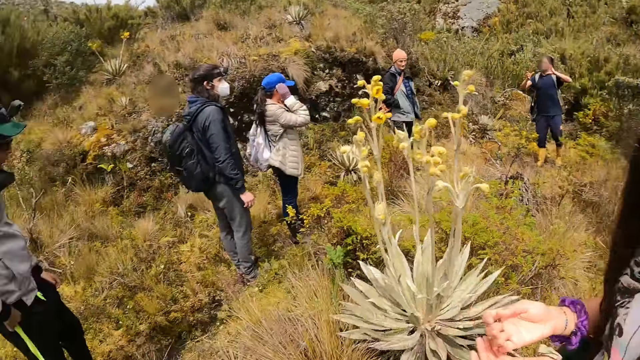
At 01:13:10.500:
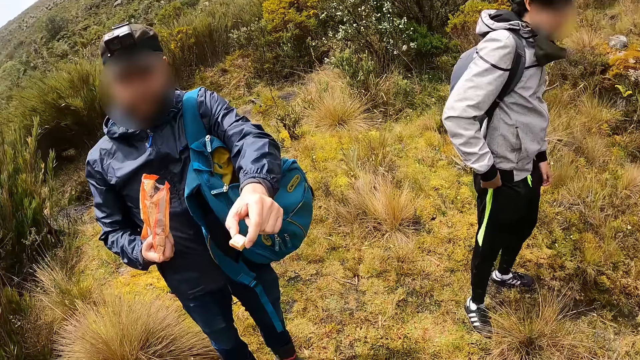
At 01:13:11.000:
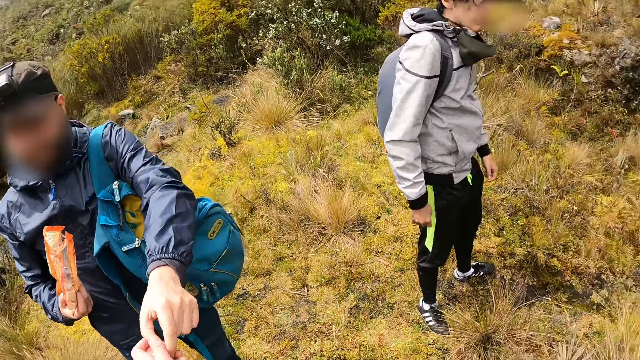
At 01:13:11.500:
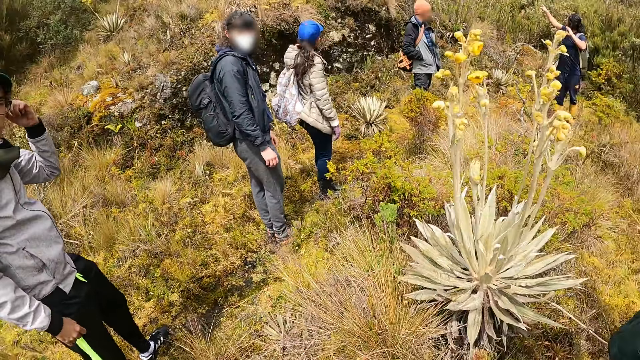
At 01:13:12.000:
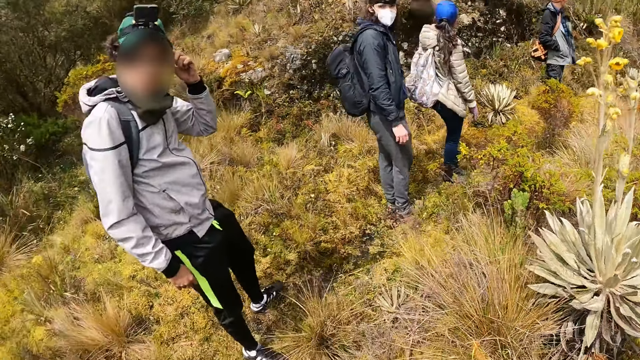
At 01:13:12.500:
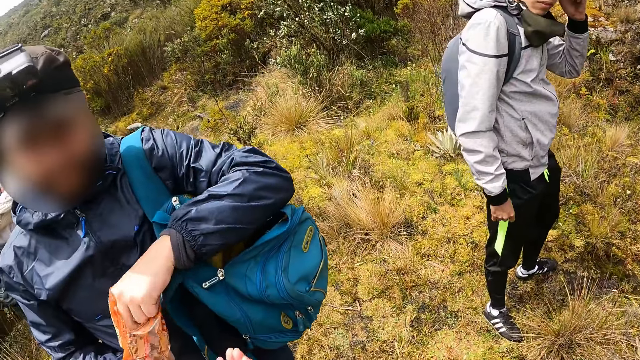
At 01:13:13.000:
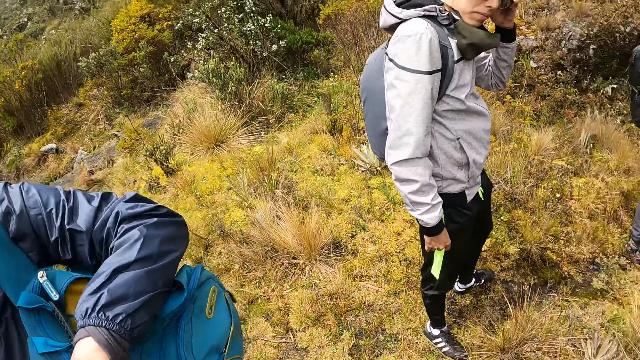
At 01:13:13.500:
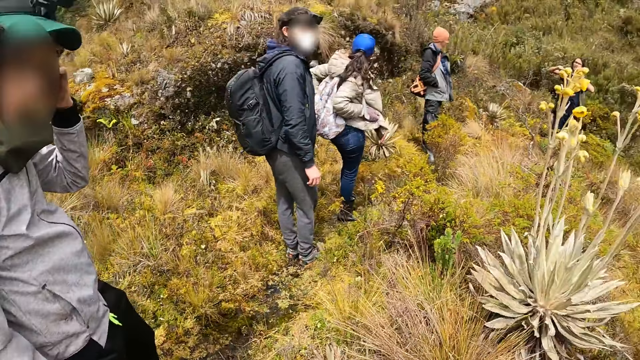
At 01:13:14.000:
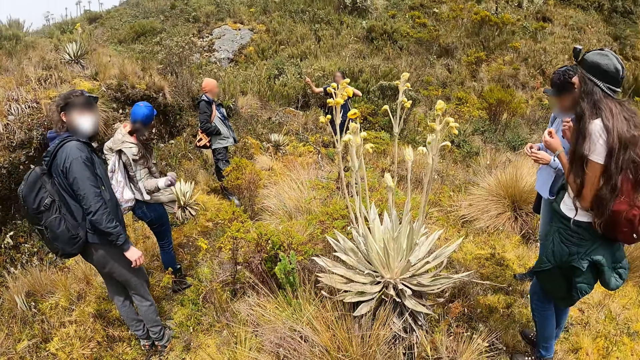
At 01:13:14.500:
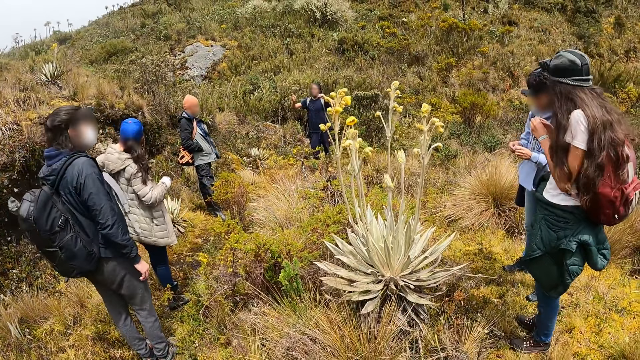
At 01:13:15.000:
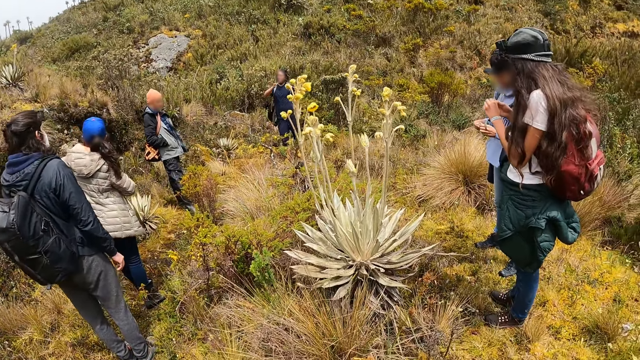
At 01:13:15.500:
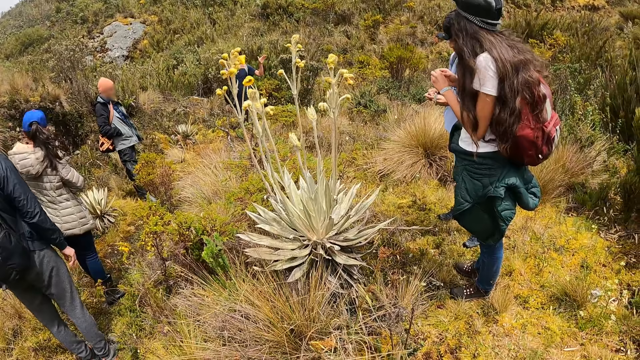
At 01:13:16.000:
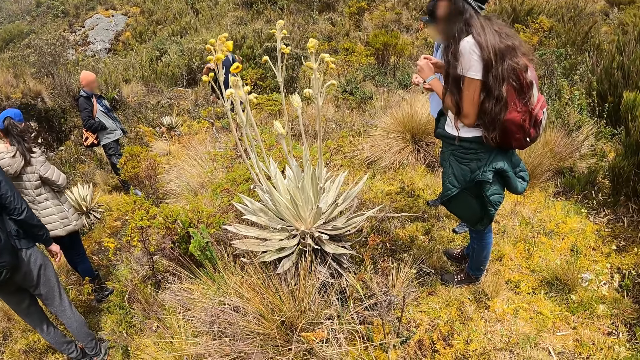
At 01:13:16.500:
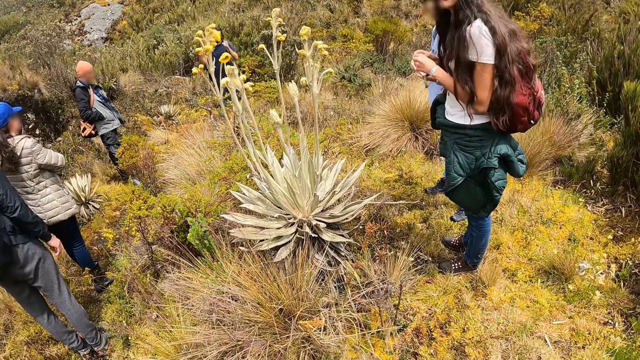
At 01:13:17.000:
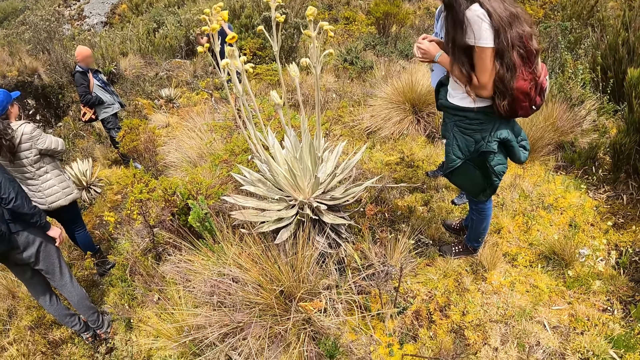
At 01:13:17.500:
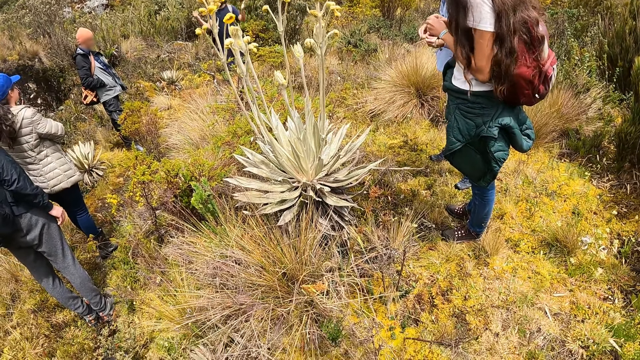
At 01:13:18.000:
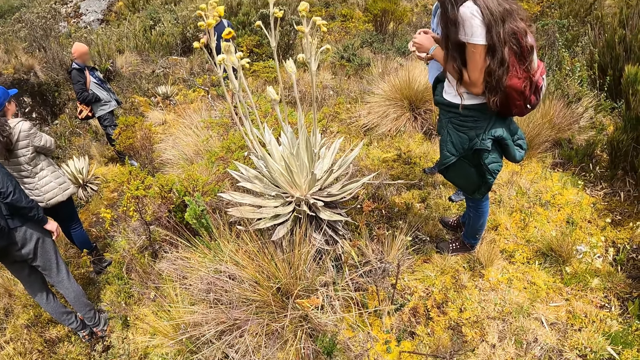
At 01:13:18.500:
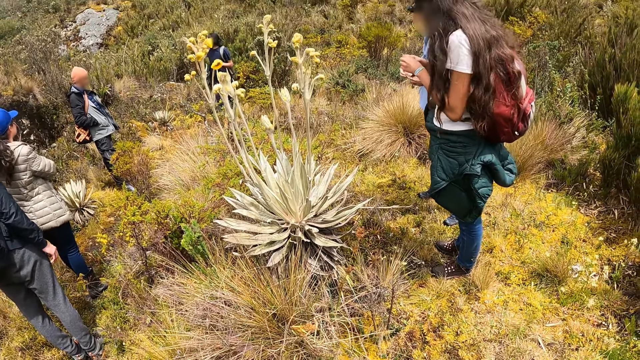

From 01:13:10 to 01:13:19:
The camera wearer looks around. She collects a chip from a man's left hand with her right hand. Another man touches his hair with his left hand. The camera wearer looks around. The first man takes chips from the pack of chips in his right hand with his left hand. He gives the chip in his left hand to the camera wearer. A third man instructs the second man, a fourth man, a woman, another woman, a third woman, a fifth man and the first man. The first woman takes a backpack off her back halfway.

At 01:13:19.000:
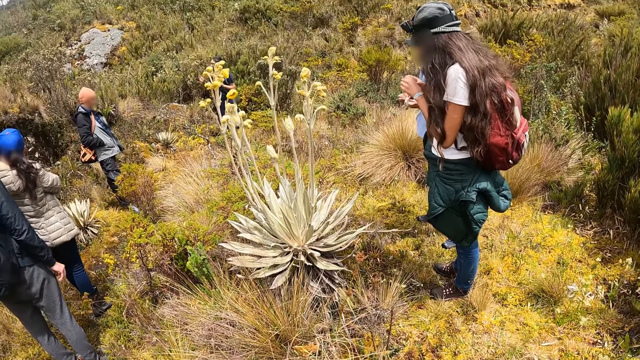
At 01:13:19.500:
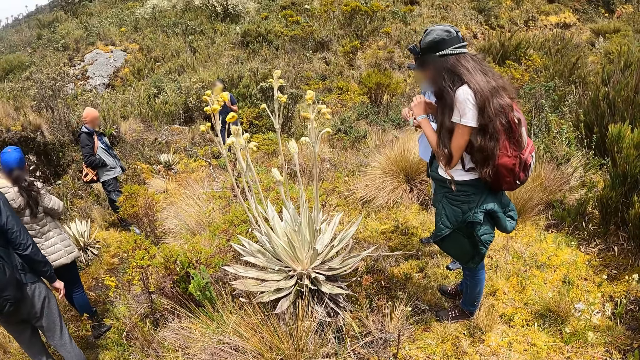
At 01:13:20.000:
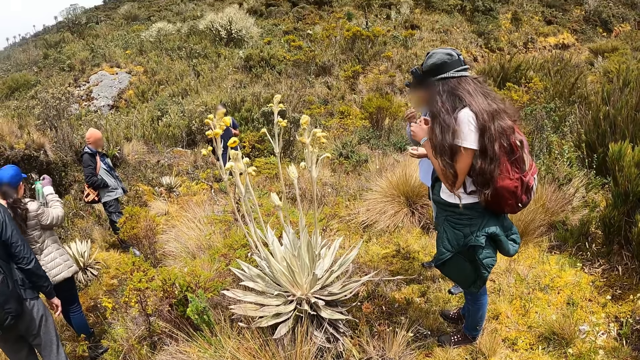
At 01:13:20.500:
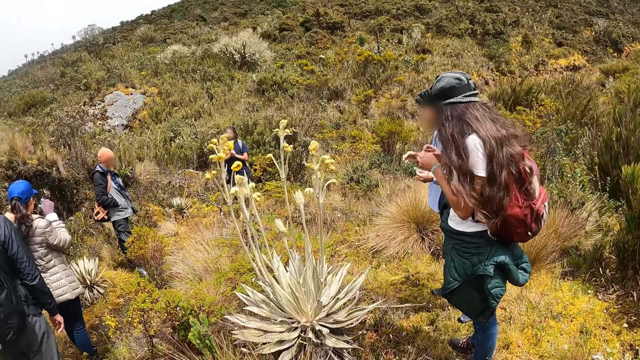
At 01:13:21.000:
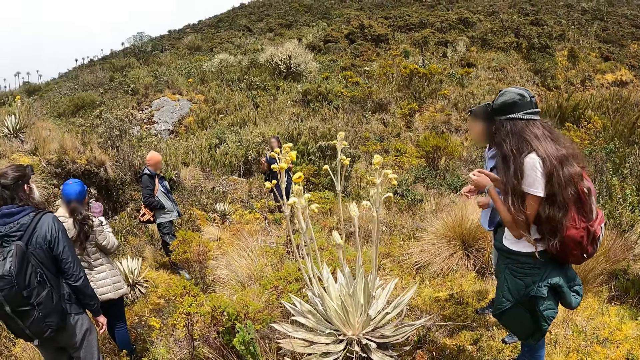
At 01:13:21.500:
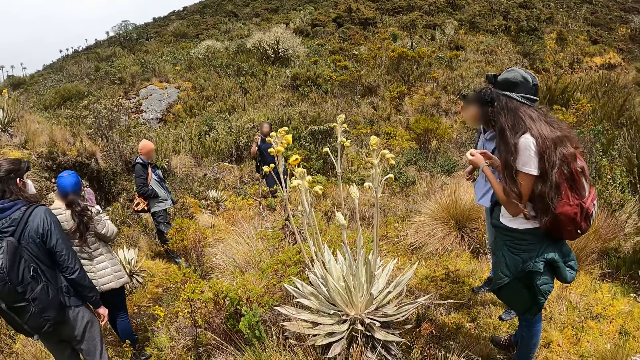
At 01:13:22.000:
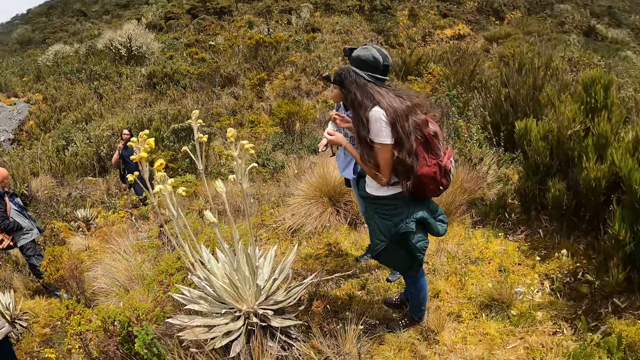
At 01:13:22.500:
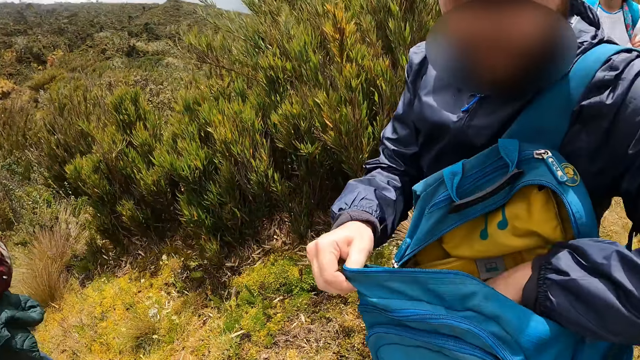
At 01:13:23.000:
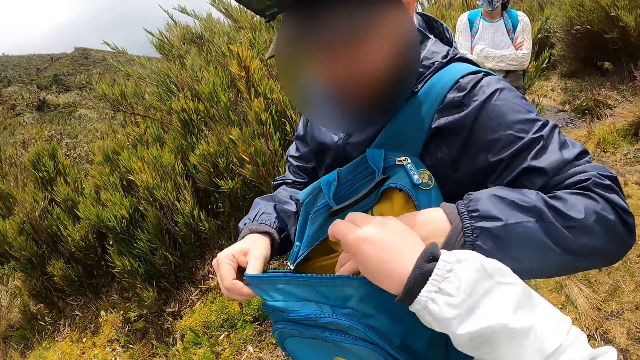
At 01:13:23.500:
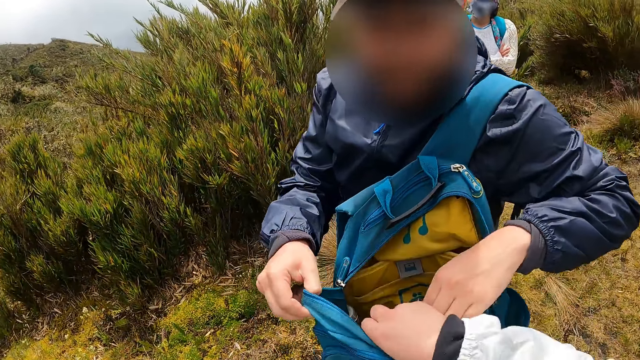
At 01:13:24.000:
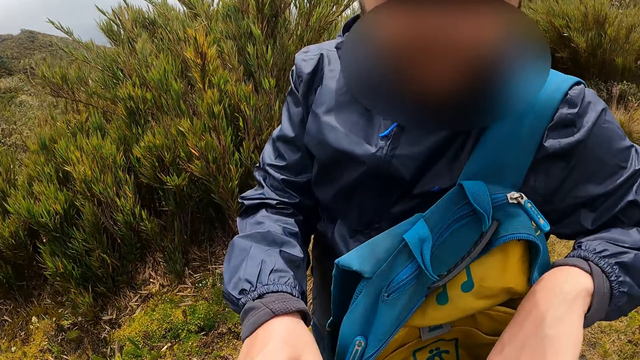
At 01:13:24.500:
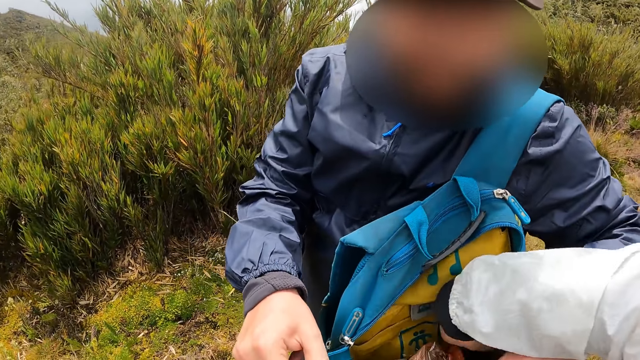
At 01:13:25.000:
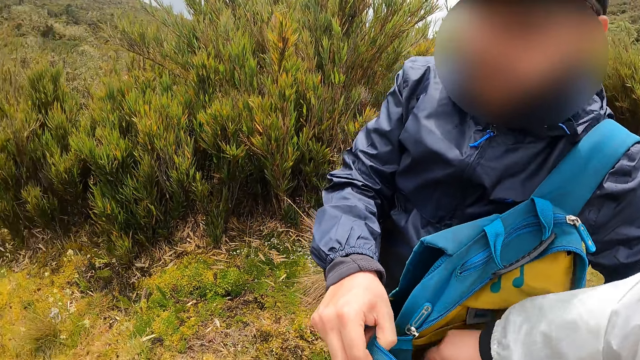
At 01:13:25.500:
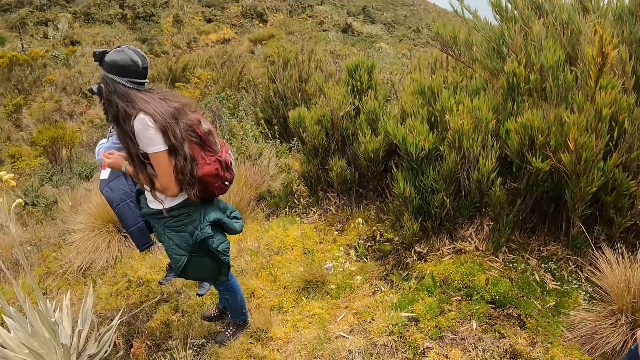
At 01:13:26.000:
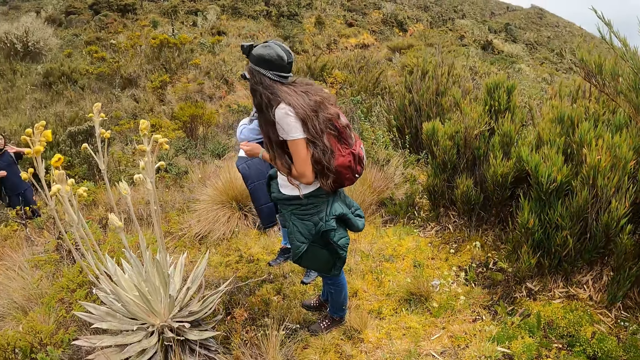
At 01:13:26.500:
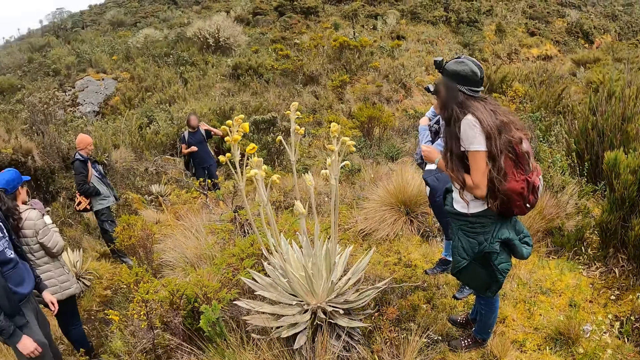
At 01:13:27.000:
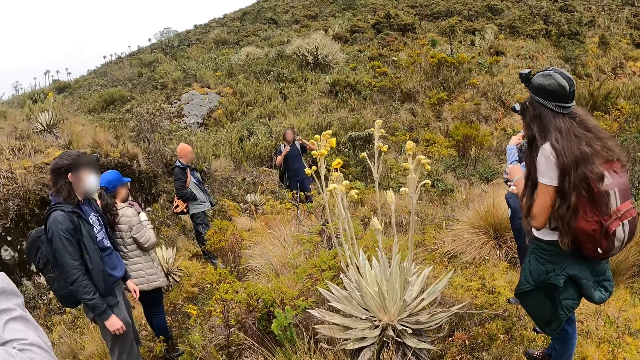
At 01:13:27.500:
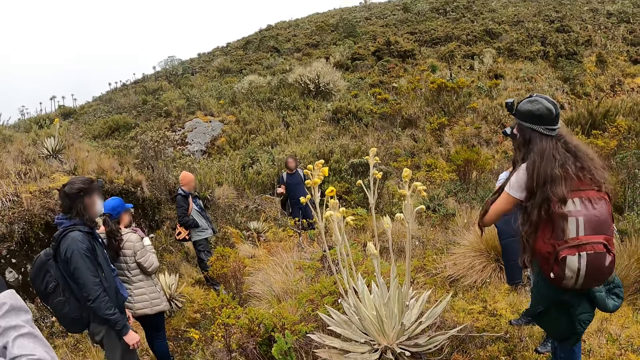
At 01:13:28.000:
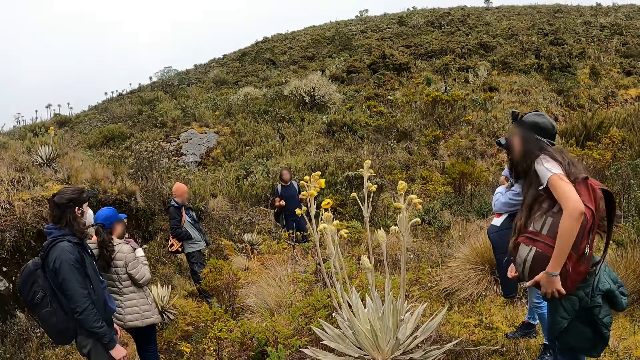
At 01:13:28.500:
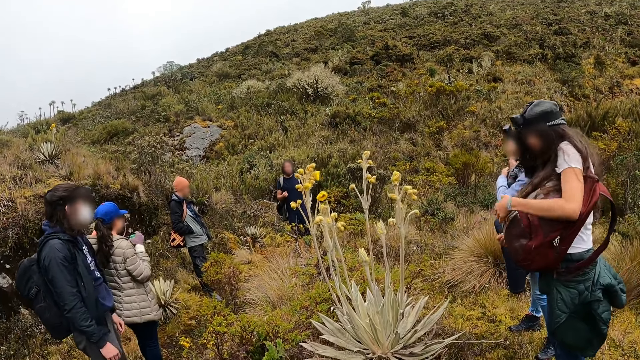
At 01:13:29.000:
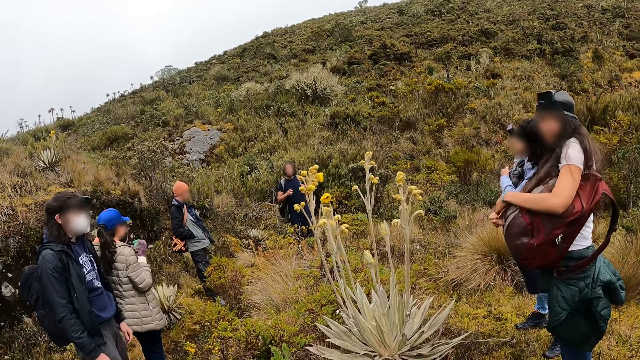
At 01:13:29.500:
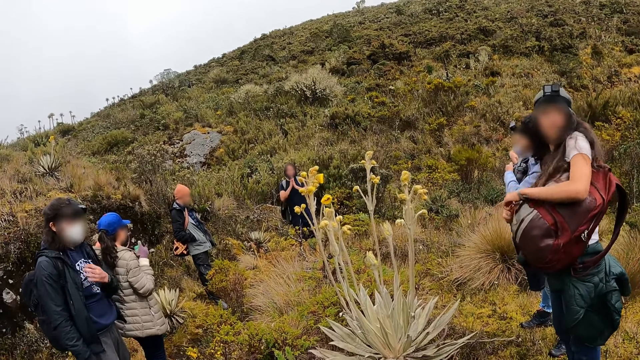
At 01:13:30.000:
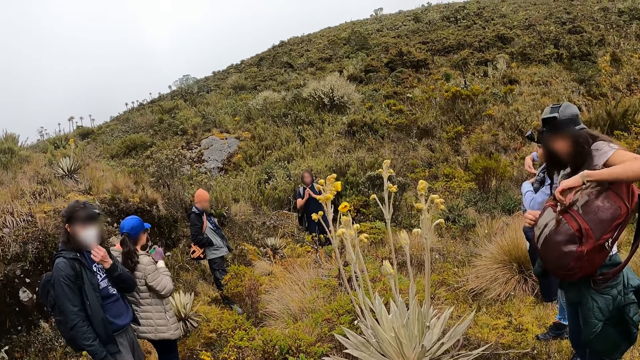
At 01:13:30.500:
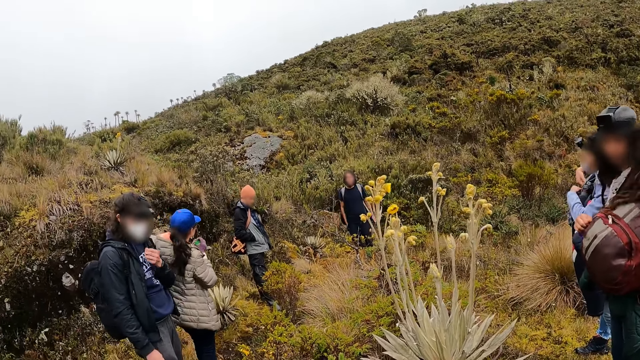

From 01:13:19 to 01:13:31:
A woman holds a pack of candy in her hands. Another woman holds a pack of candy in her hands. A third woman takes a water bottle from a backpack with her right hand. The first woman eats some candy in her right hand. The third woman opens the water bottle with her right hand. A man holds a backpack on his left shoulder with his right hand. The man's left hand is in the backpack on his left shoulder. The camera wearer puts her left hand in the backpack on the man's left shoulder. She looks around. A fourth woman moves a backpack on her back to her side with her left hand. The second woman unzips a backpack with her left hand. Another man touches his face with his left hand.
